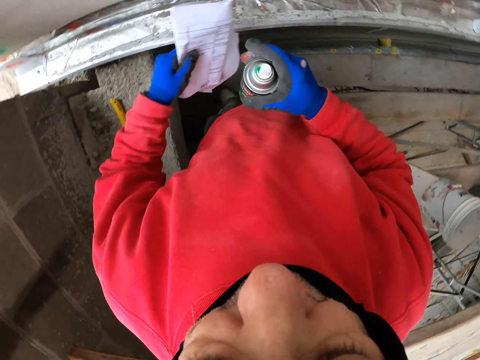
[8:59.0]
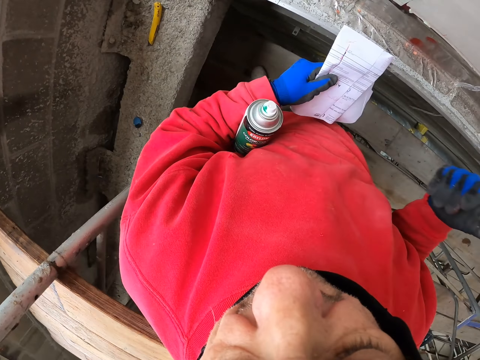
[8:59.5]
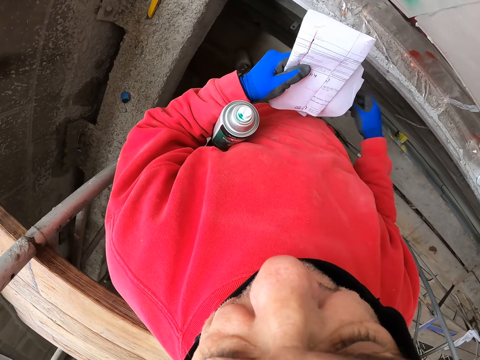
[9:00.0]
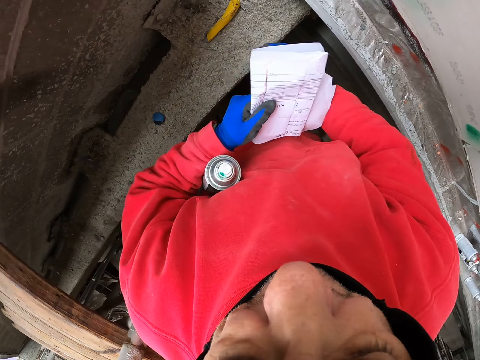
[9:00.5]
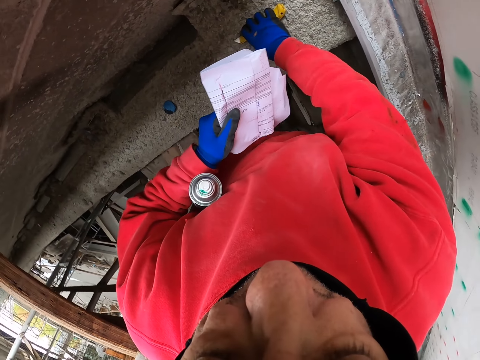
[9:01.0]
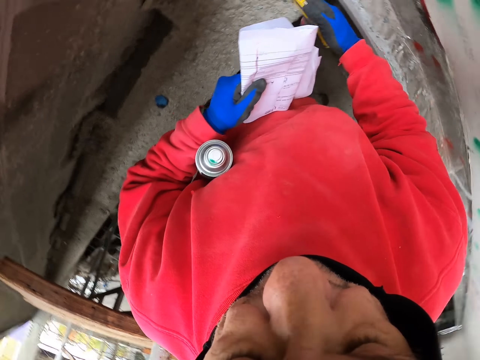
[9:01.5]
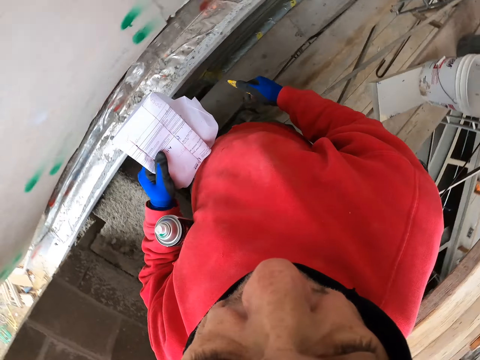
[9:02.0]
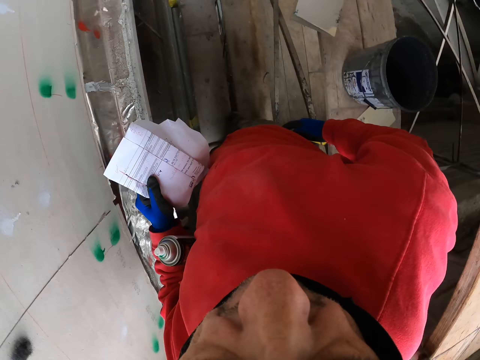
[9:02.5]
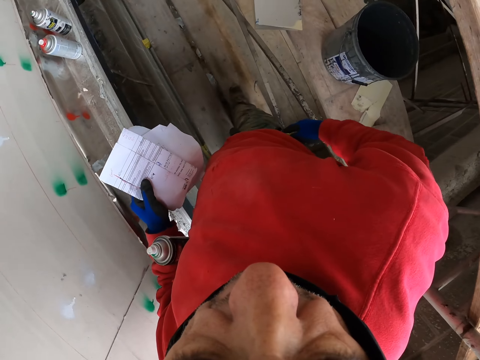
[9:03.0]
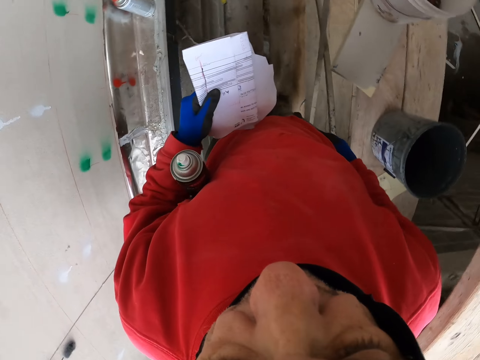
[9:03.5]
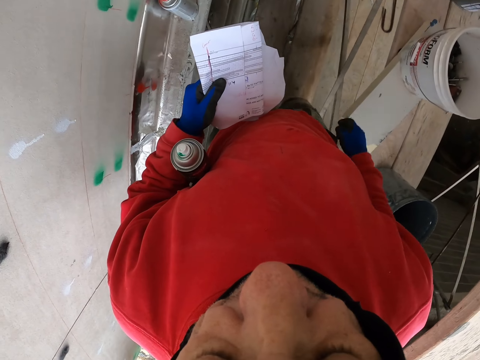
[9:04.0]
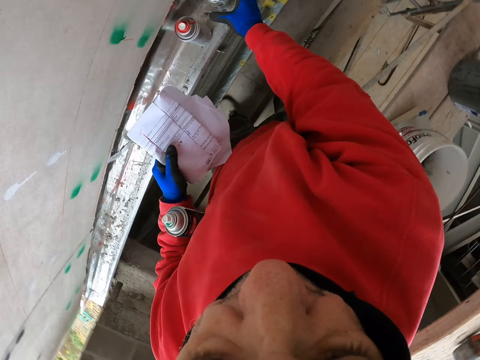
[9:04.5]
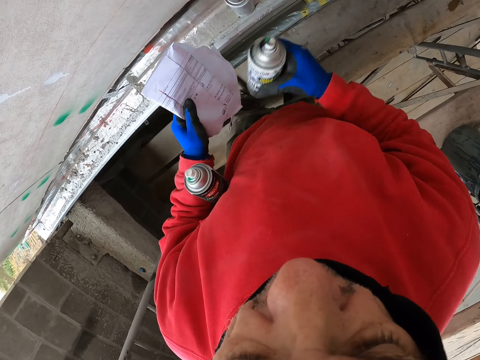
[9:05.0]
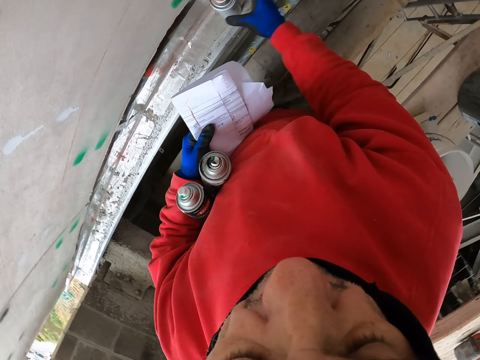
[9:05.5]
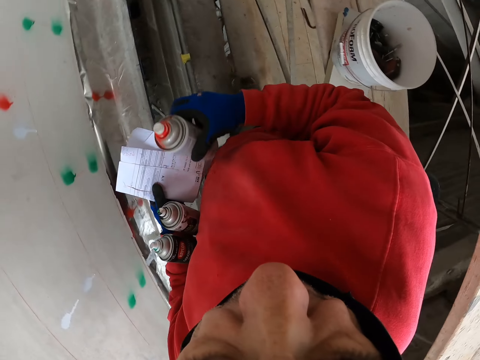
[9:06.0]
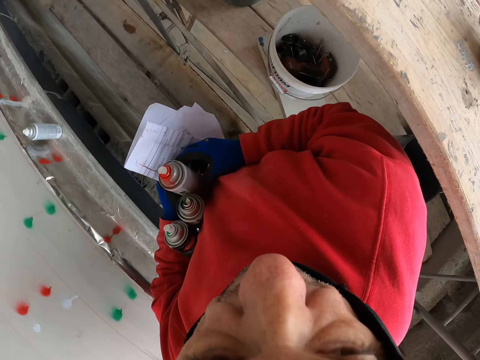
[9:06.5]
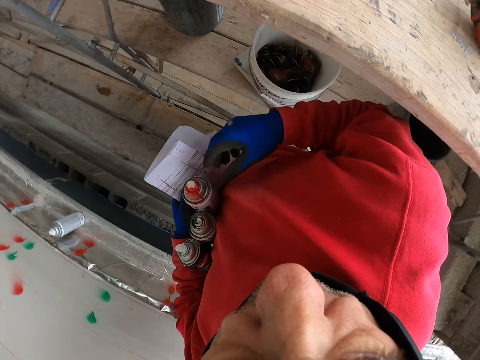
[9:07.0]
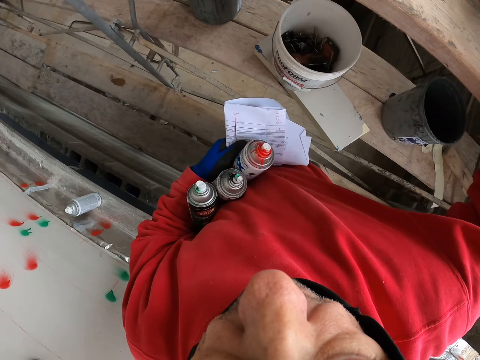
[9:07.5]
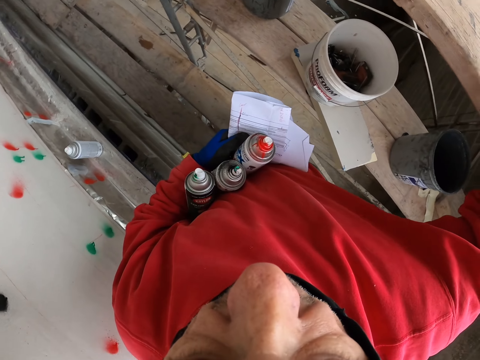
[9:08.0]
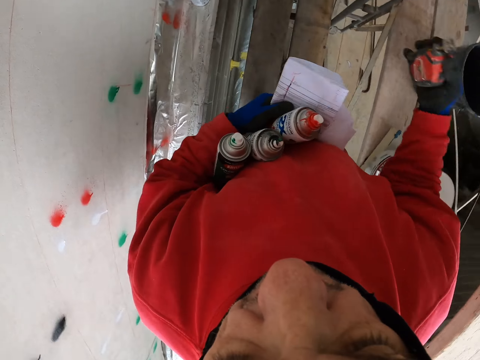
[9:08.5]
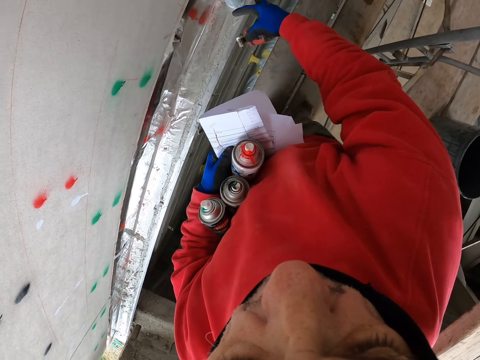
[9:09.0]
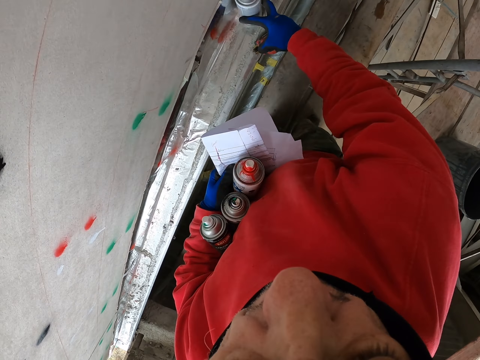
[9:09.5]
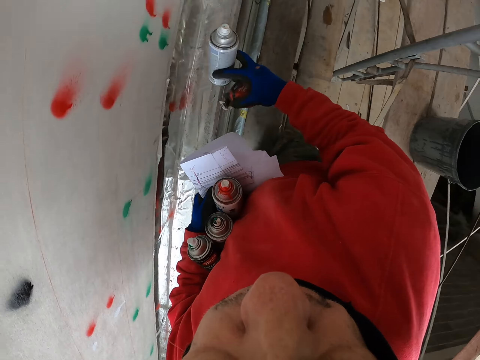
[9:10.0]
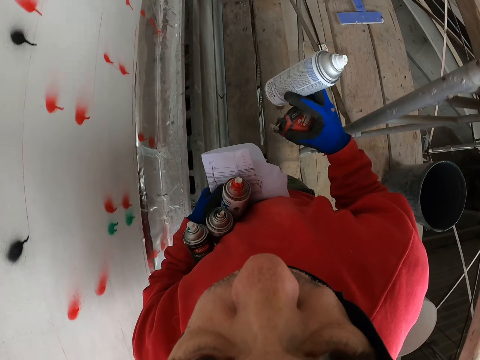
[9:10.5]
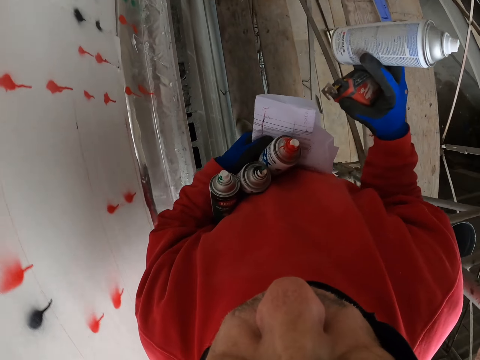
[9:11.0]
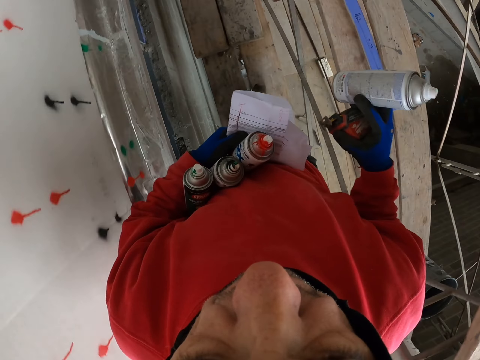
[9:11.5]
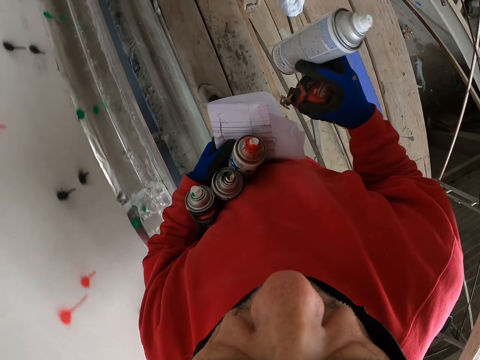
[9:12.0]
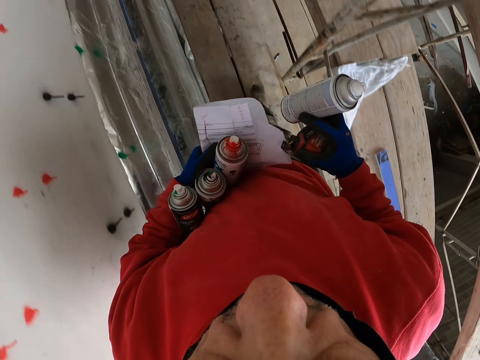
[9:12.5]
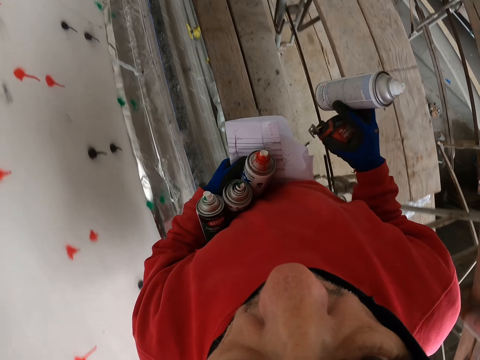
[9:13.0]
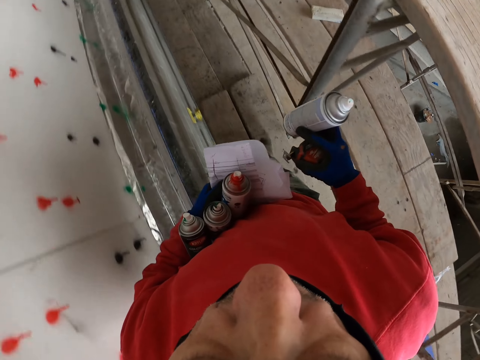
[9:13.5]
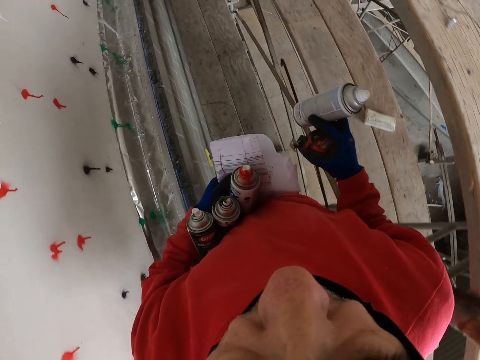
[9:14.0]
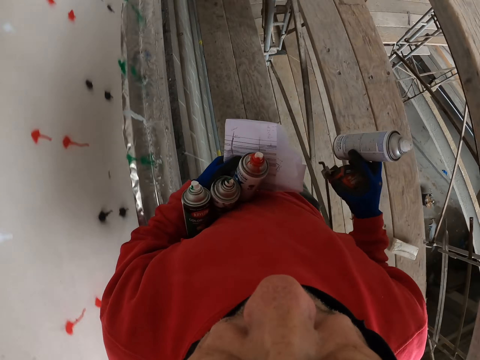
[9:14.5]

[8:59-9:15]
The camera wearer holds the spraying bottle with the left hand. They pick up the knife. They put the knife in the pocket. They walk on the wood. They pick up the spraying bottle. They hold the spraying bottle with the left hand. They pick up the spraying bottle. They hold the spraying bottle with the left hand. They pick up the tape measure. They pick up the spraying bottle. They hold the spraying bottle. They walk on the wood.

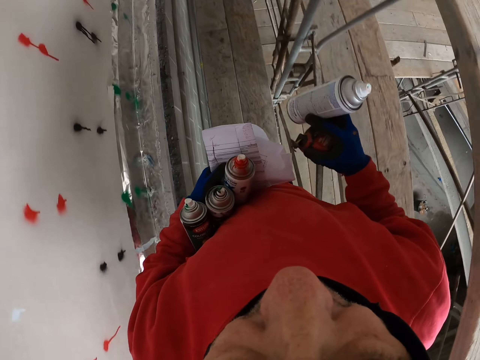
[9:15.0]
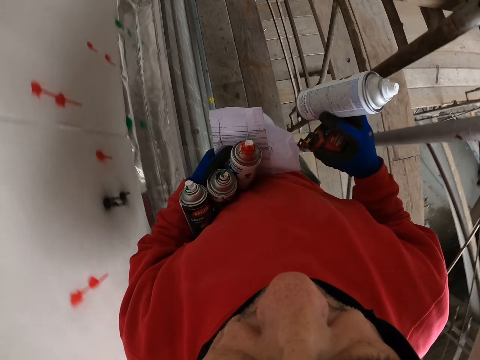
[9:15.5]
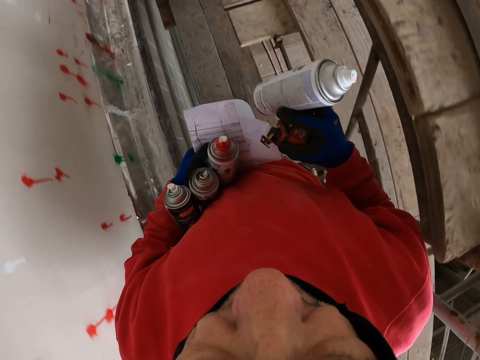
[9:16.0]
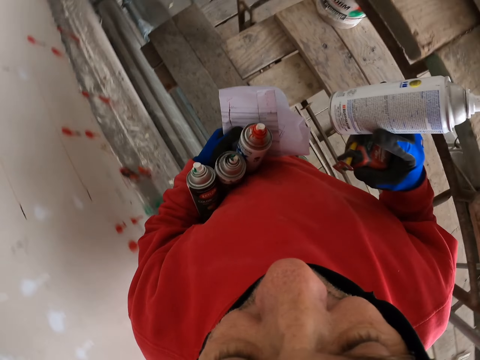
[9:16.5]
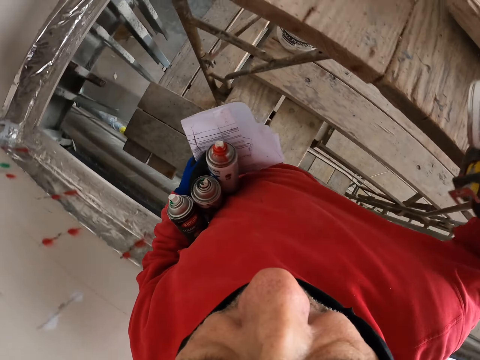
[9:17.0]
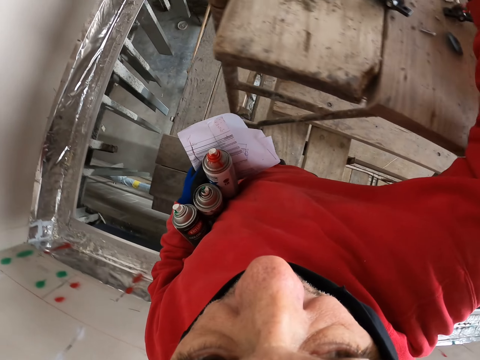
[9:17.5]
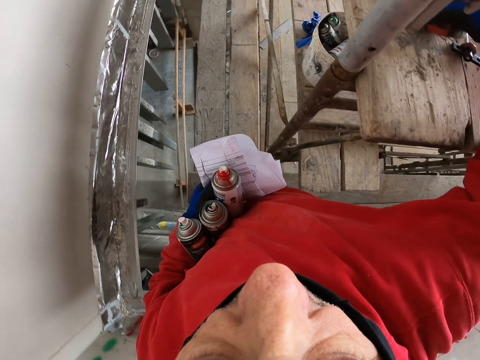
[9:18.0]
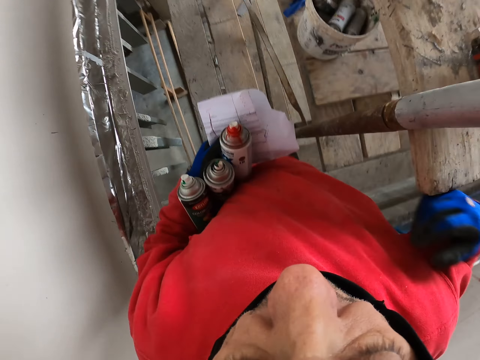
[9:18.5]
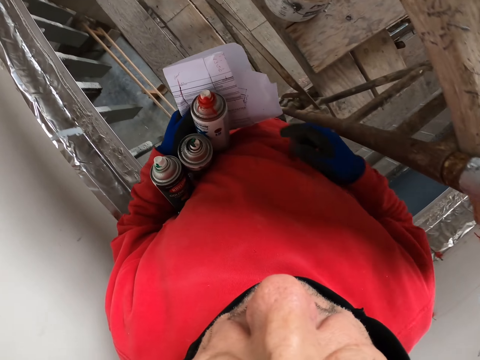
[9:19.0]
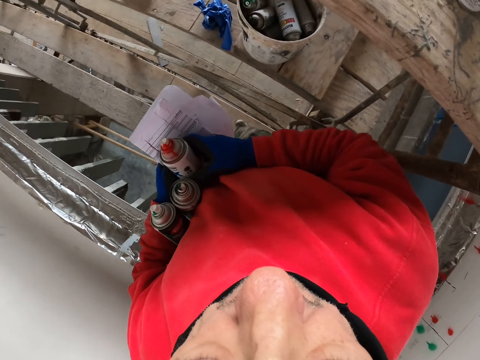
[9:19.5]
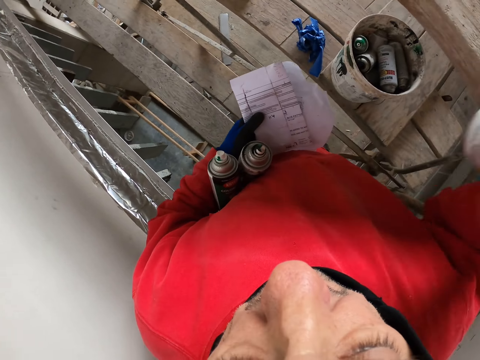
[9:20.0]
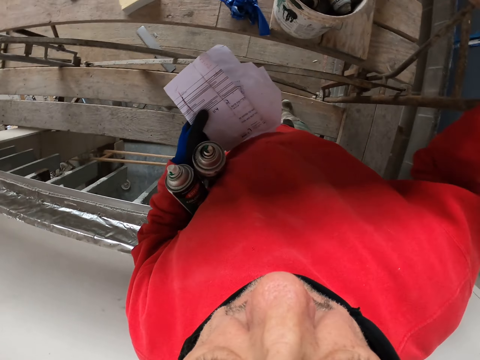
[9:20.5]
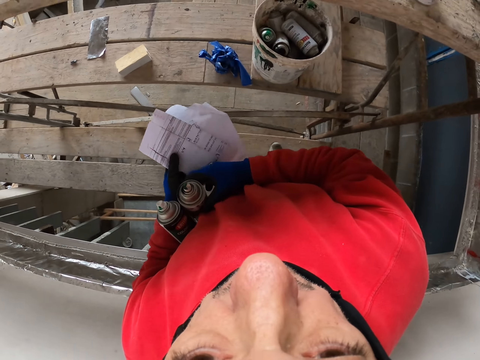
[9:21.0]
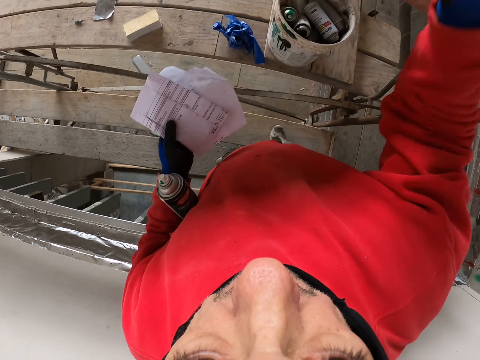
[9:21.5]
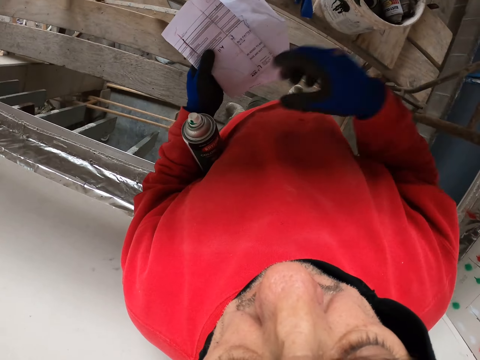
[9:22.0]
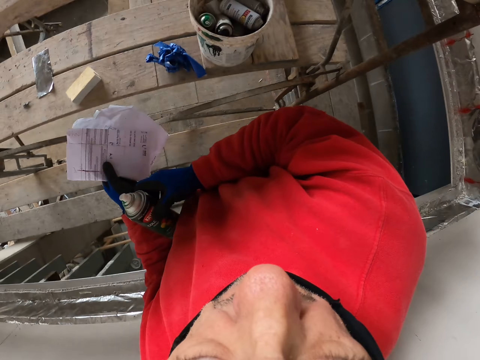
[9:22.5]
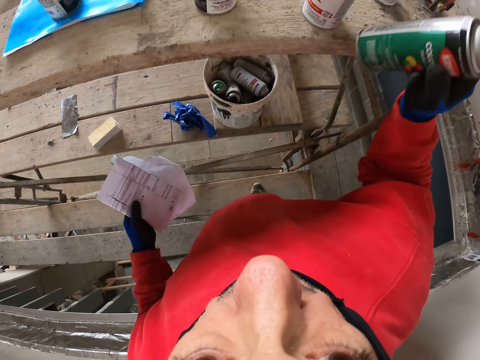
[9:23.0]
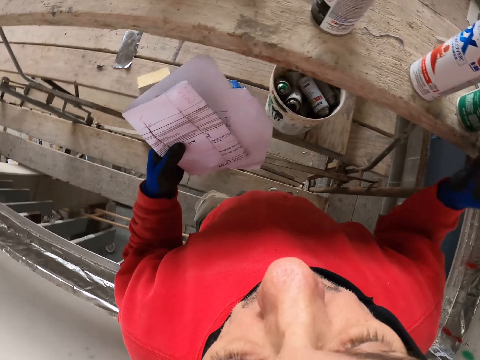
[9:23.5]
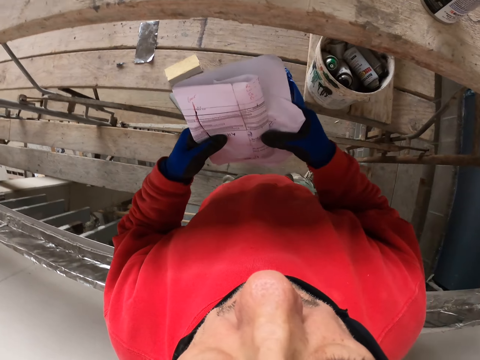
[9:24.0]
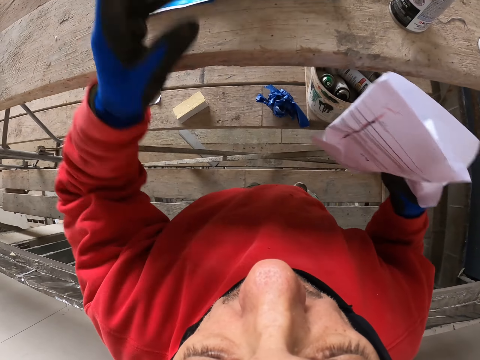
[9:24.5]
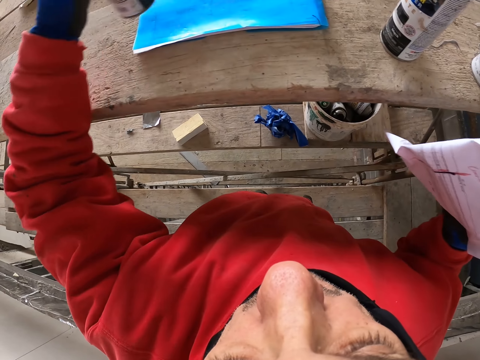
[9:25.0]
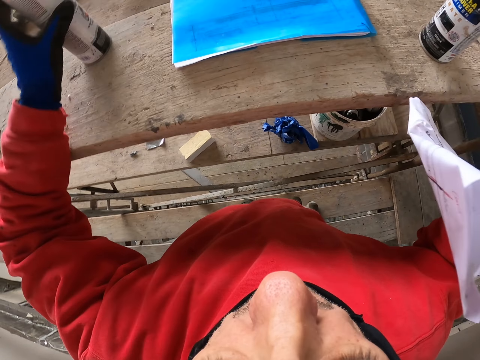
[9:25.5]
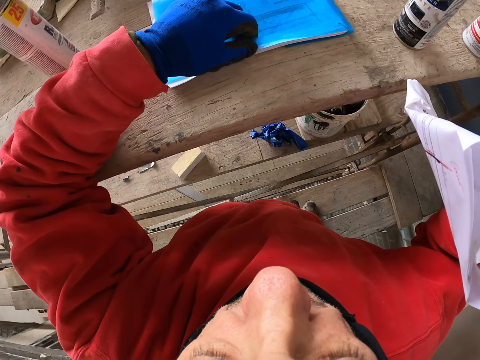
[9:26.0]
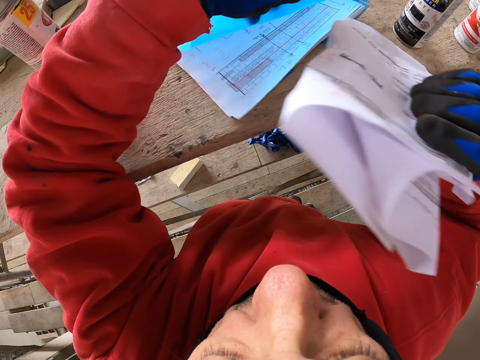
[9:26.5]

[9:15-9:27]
The camera wearer stores their paint sprays. They put the can on the shelf. They pick up the spray bottle. They put down the spray bottle. They take the spray bottle. They put down the spray bottle. They move the spray bottle.
